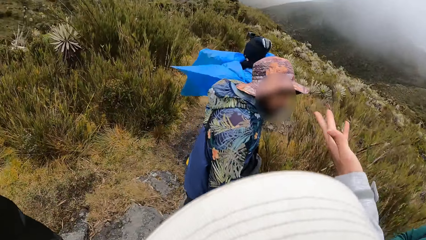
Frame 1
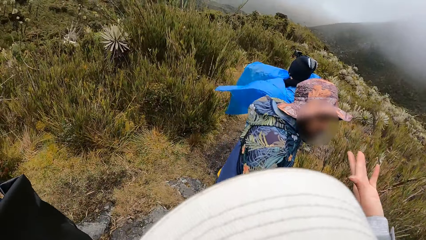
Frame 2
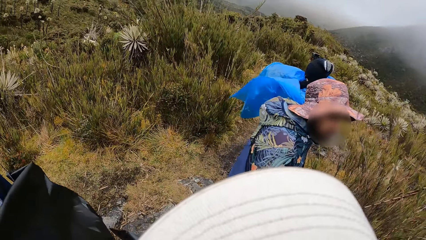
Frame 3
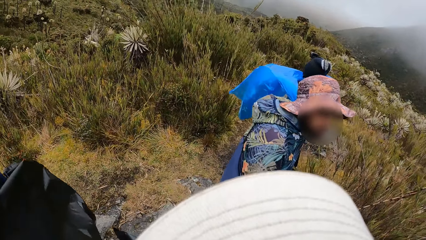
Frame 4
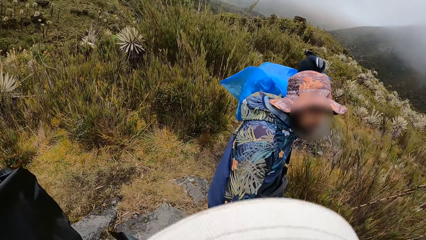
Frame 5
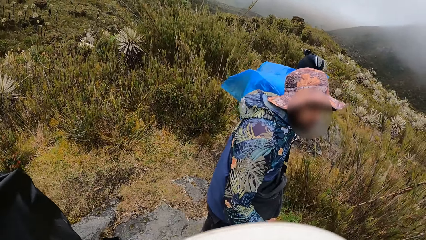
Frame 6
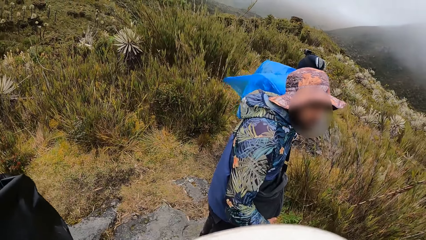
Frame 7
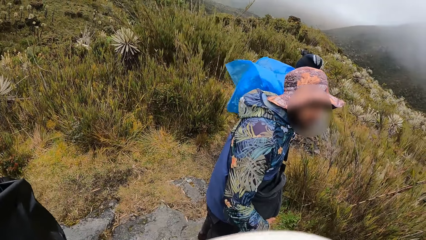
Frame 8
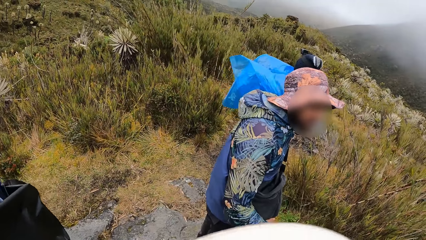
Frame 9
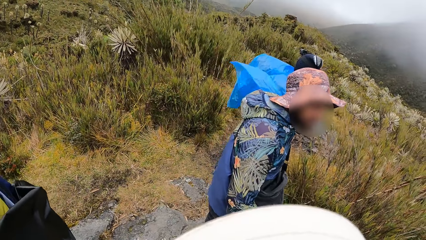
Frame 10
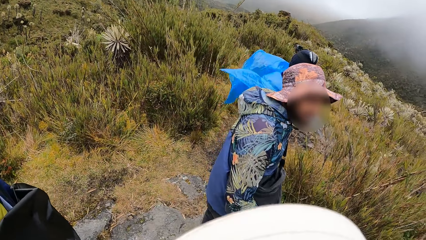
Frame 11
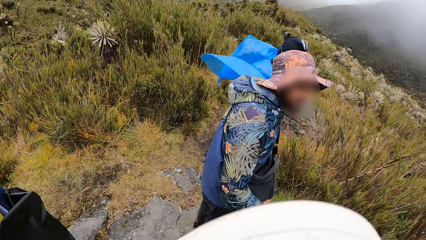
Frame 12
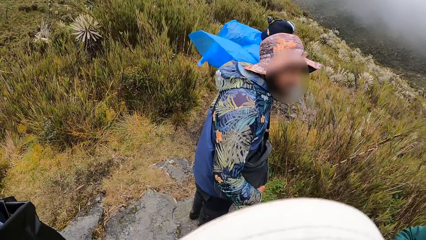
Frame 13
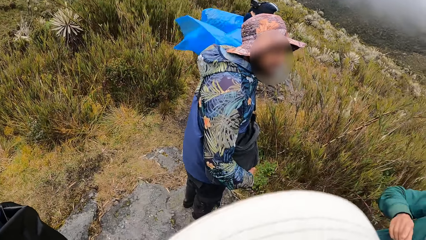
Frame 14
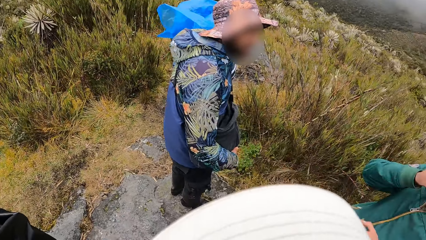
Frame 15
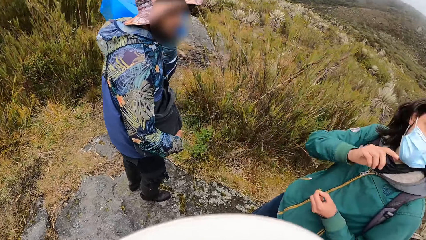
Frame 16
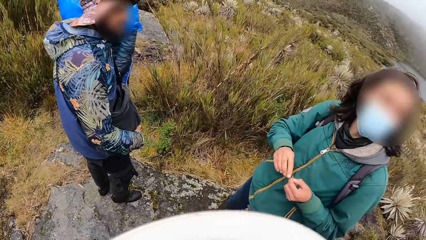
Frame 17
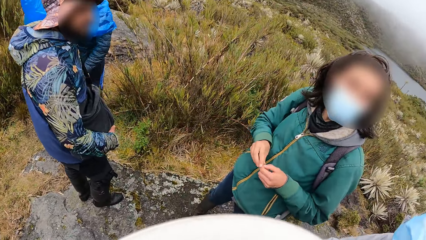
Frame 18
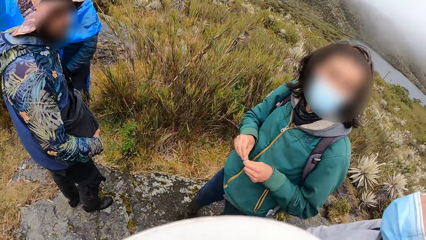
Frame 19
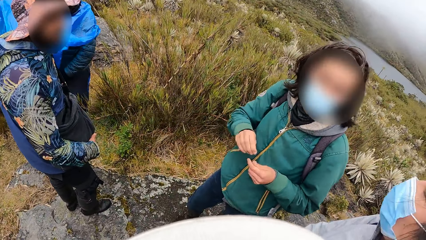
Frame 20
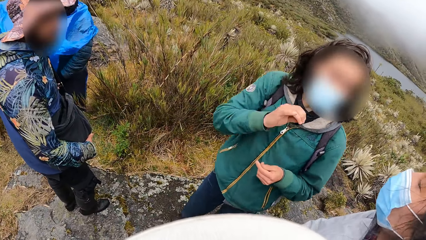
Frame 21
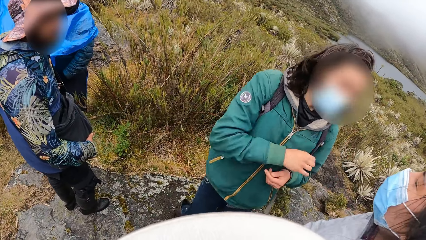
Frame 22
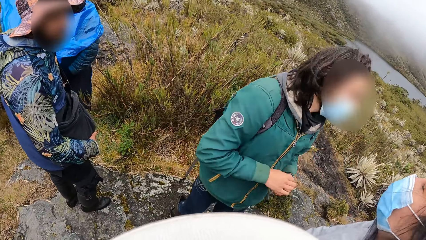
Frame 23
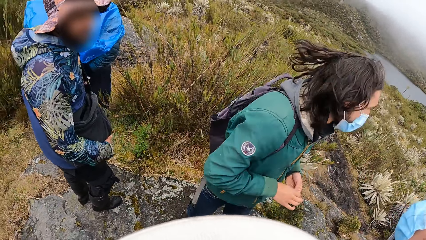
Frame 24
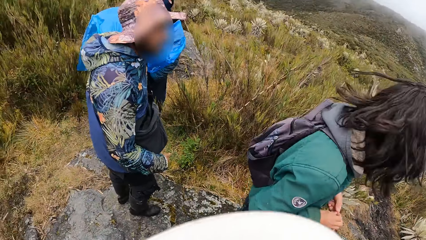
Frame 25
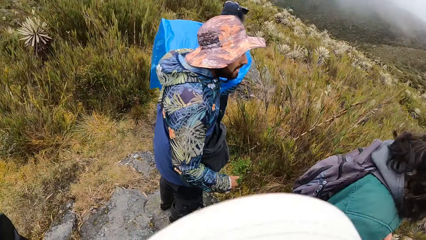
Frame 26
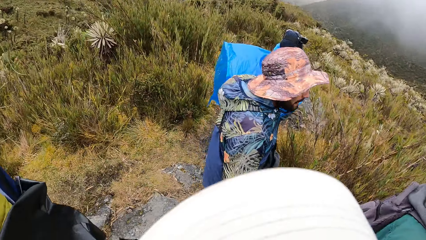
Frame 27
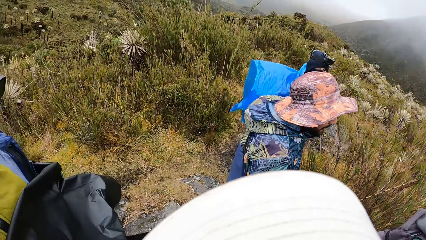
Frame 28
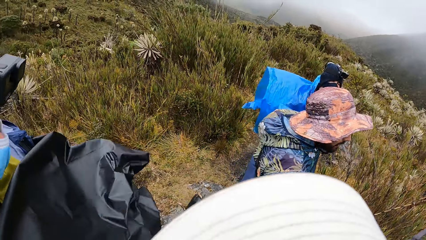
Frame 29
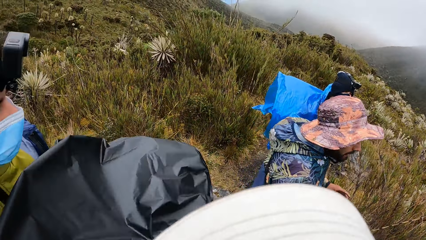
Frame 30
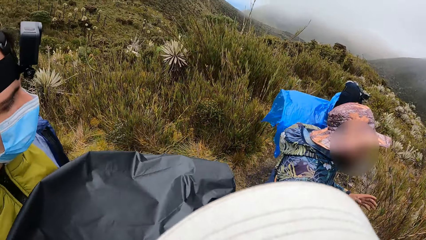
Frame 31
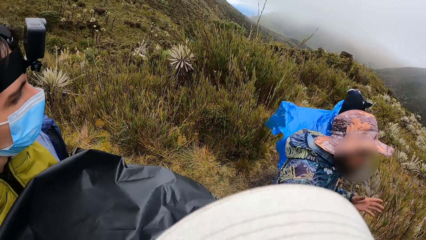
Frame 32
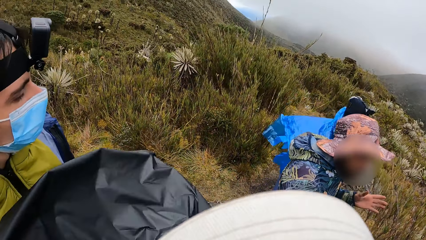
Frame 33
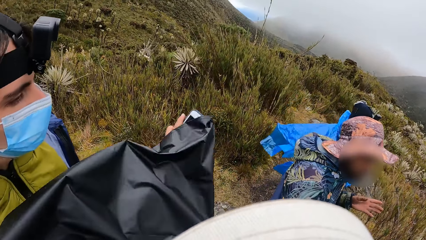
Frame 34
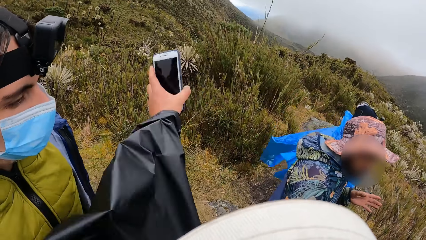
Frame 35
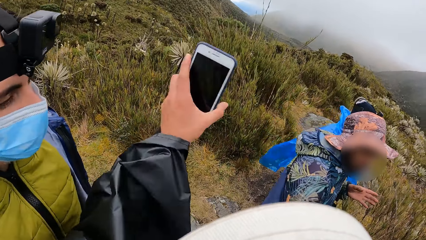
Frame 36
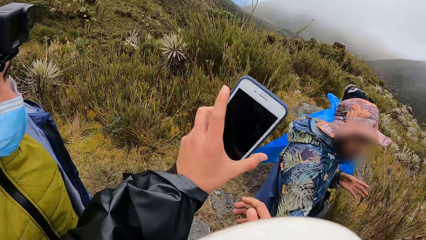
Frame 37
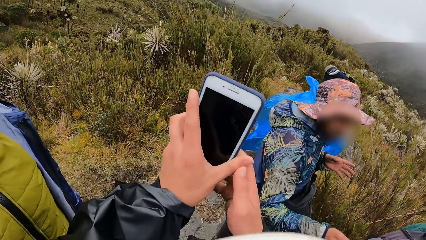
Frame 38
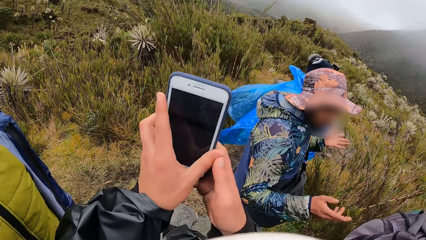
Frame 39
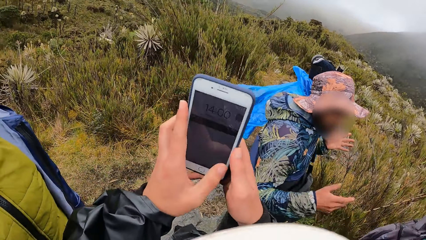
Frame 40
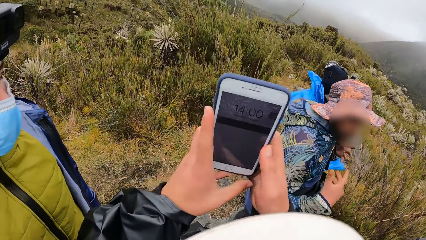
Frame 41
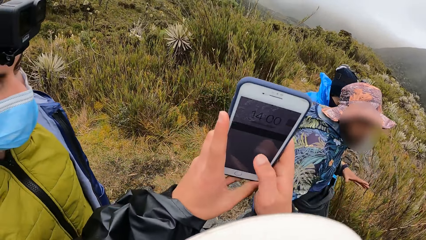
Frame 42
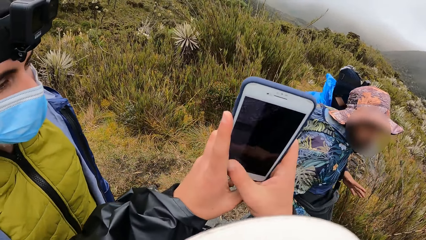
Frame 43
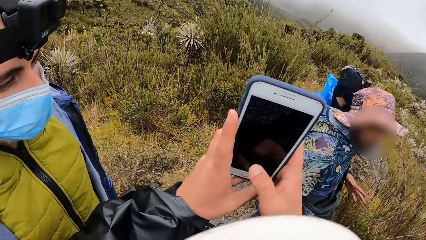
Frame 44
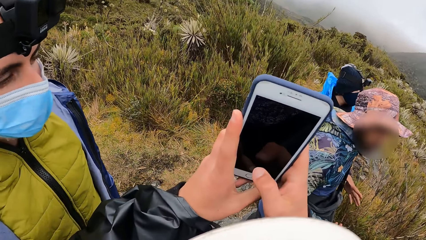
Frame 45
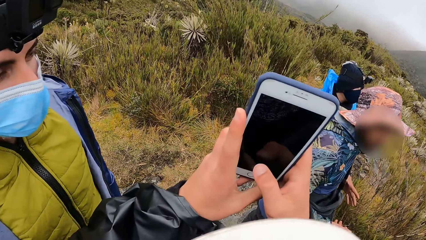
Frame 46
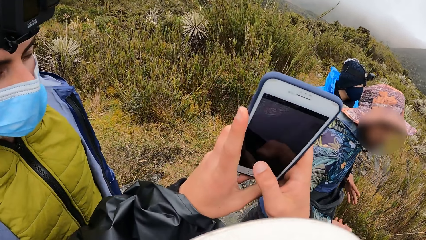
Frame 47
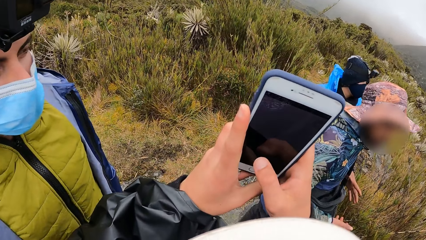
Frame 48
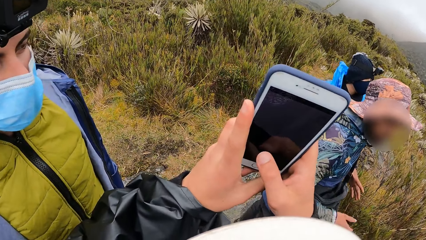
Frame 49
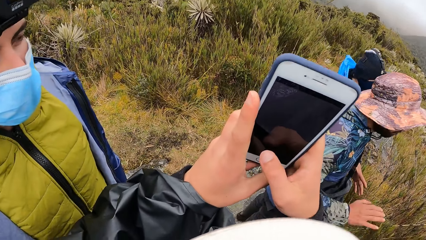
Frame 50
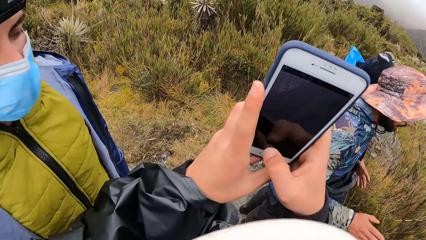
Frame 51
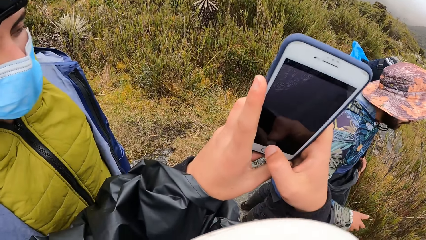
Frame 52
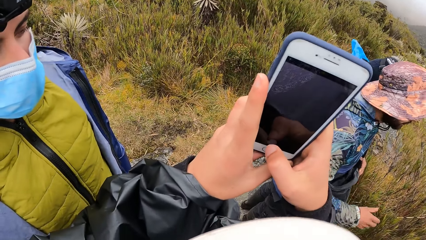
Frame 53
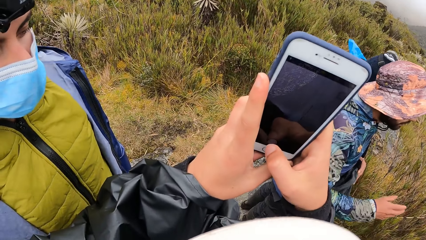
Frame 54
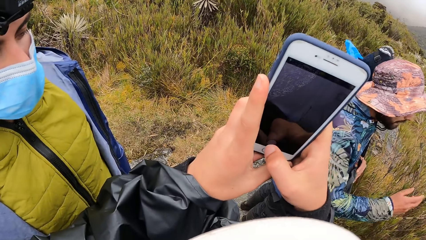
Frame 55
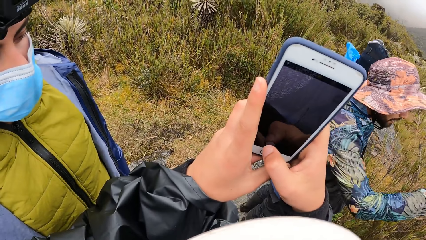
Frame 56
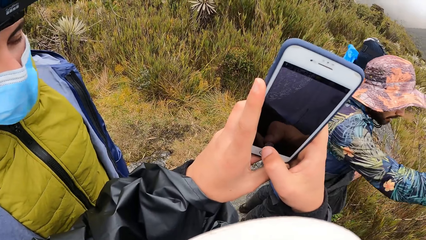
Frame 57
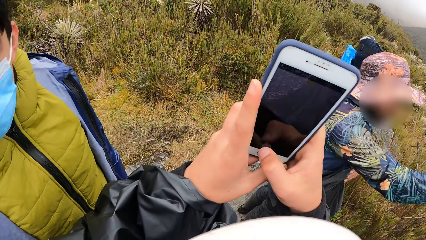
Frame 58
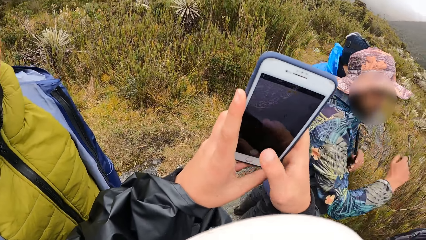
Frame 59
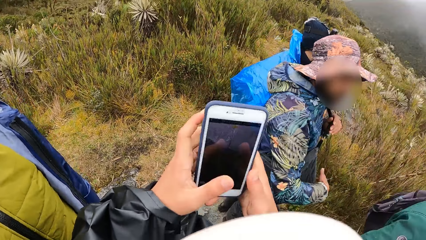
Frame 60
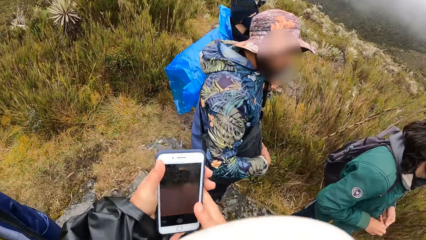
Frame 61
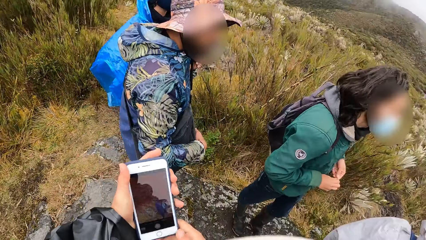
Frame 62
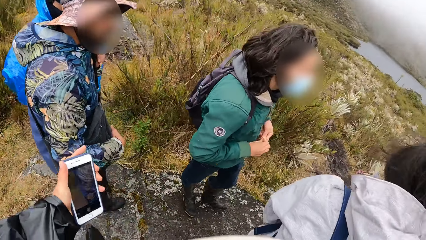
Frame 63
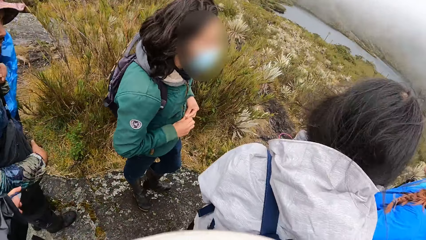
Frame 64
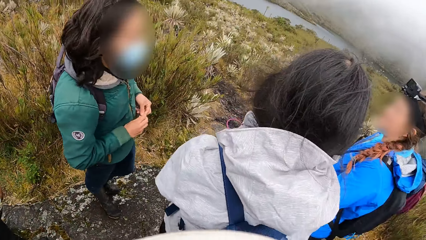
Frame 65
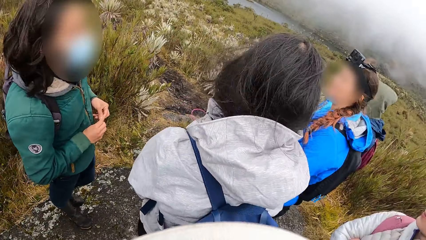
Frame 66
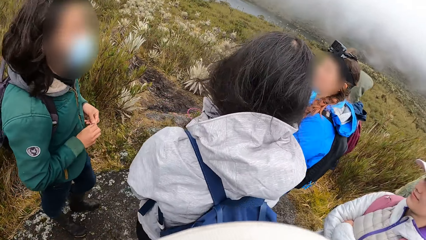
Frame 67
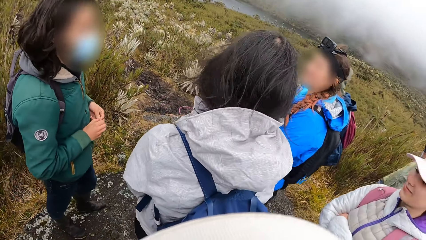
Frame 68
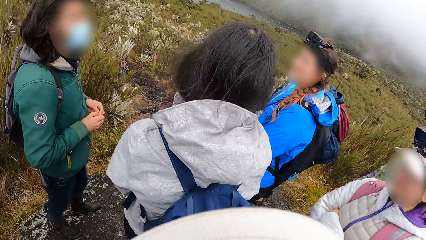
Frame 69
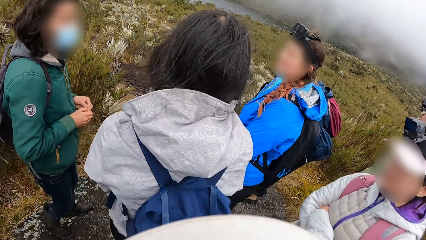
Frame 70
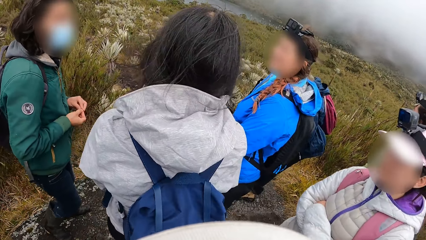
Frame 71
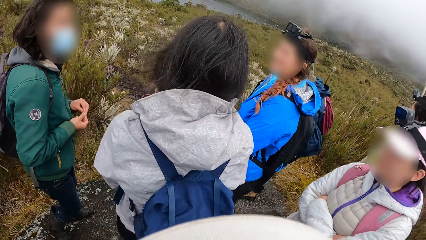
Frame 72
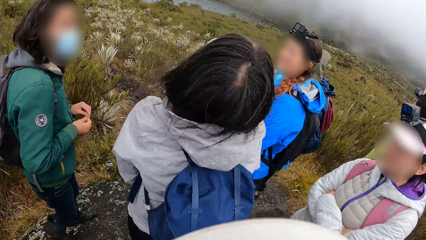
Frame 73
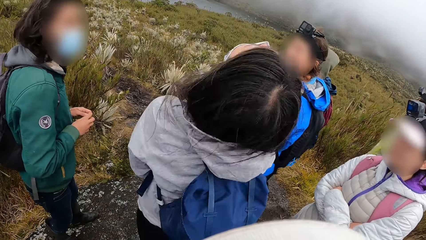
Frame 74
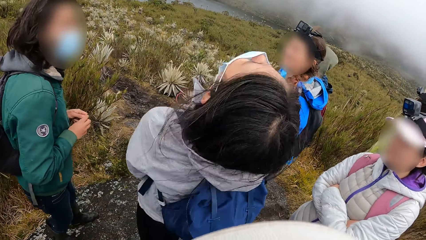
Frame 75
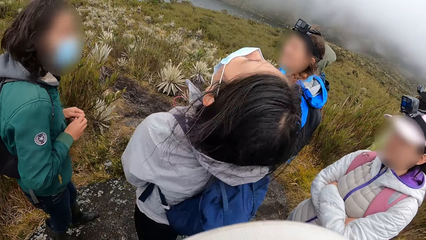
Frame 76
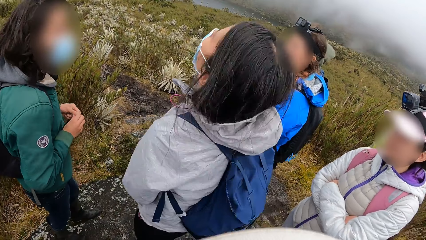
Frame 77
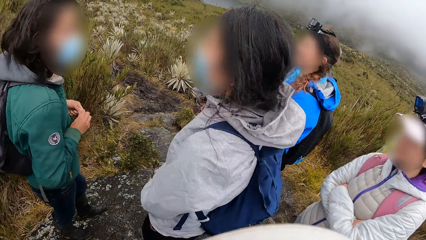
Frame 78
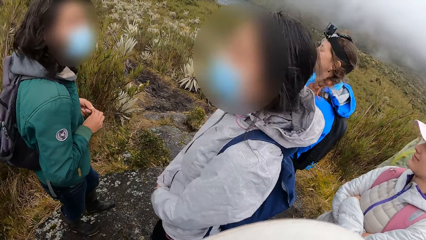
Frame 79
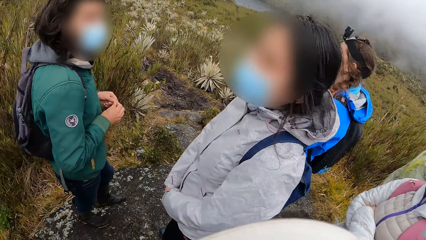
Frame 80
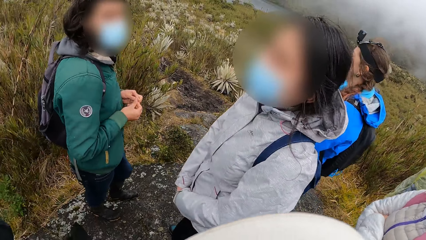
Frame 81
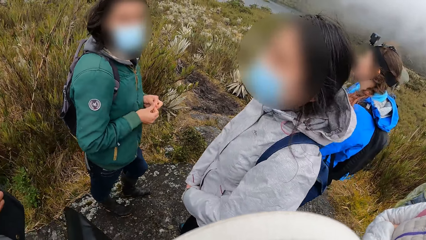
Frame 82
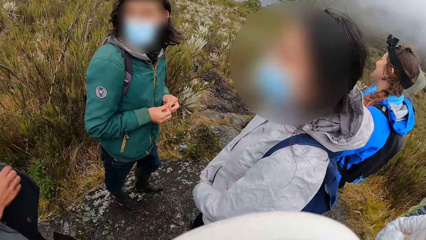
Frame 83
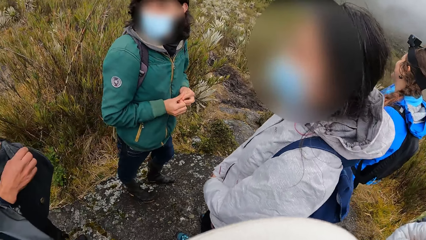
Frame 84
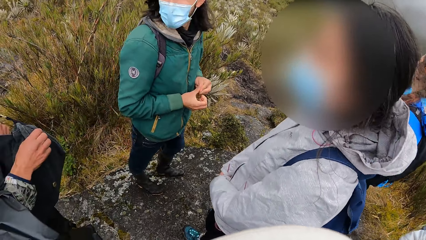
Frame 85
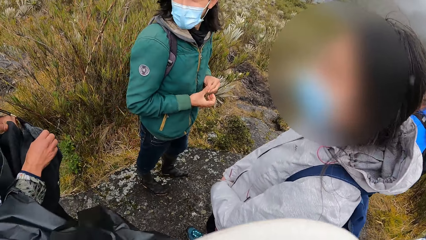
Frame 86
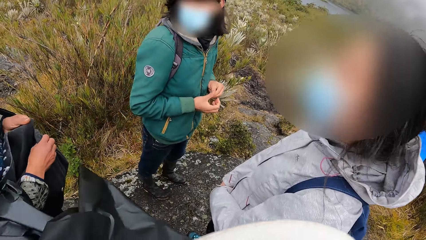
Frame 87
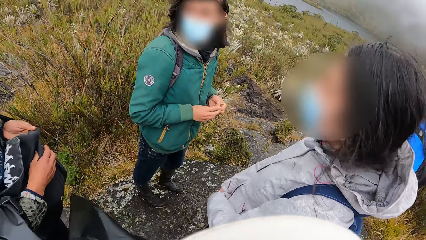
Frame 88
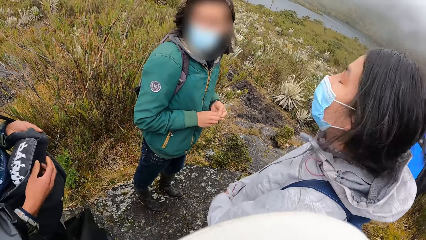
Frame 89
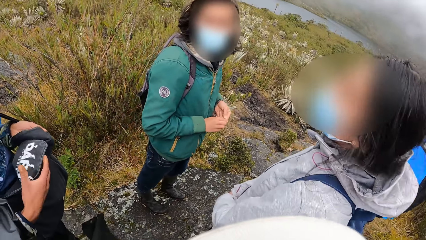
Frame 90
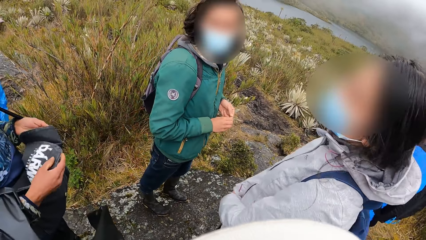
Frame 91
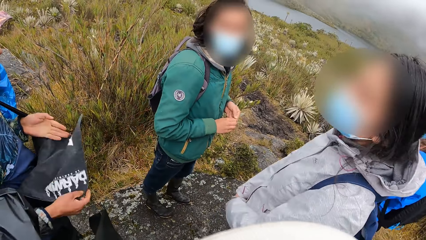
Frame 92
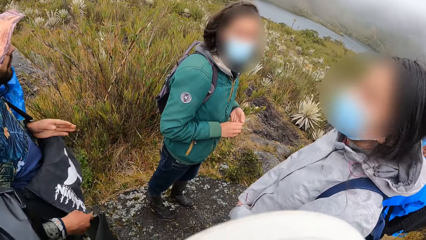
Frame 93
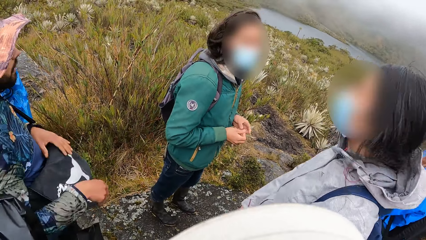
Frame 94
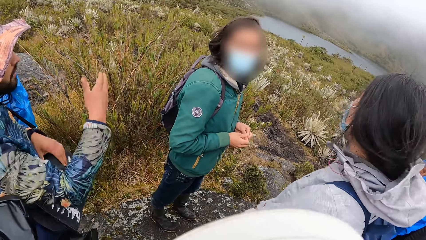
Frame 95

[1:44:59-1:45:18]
A person stands next to another person. The camera wearer holds the phone in his left hand. He operates the phone with both hands and scrolls the phone. He takes a picture with the phone. He looks around. He interacts with the group of people on the hill. A man closes a bag with both hands.
